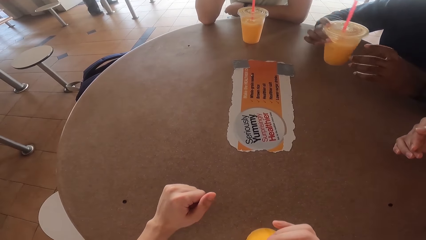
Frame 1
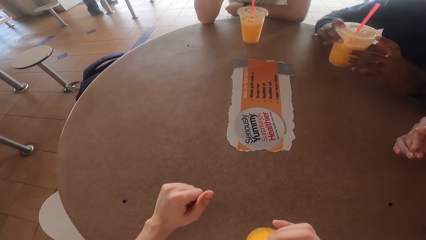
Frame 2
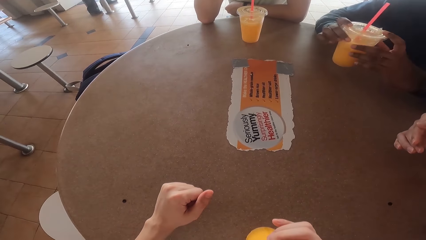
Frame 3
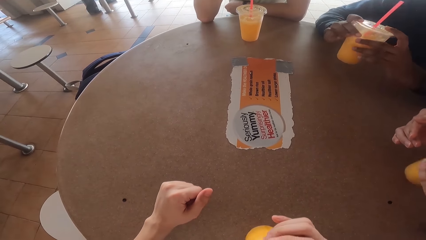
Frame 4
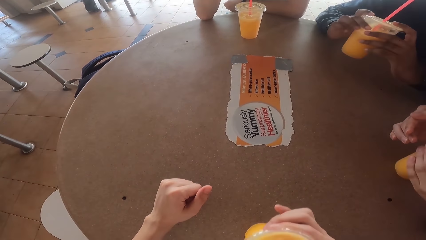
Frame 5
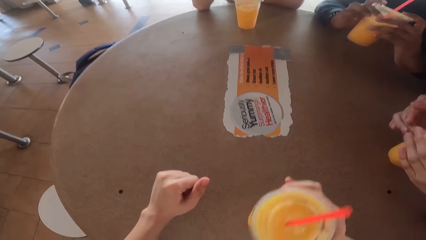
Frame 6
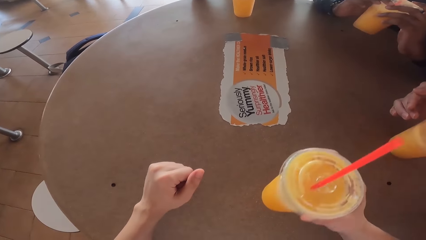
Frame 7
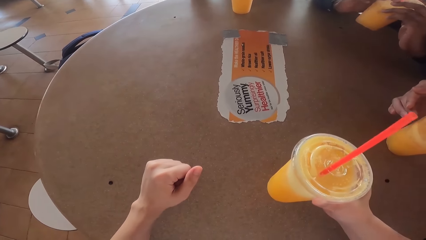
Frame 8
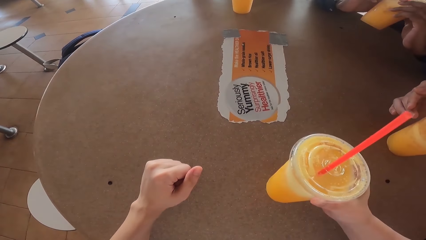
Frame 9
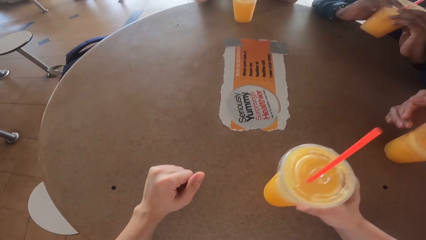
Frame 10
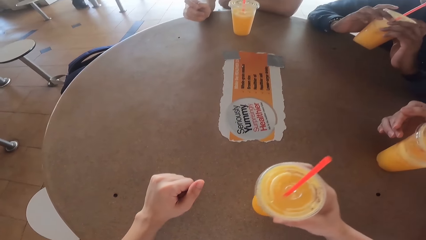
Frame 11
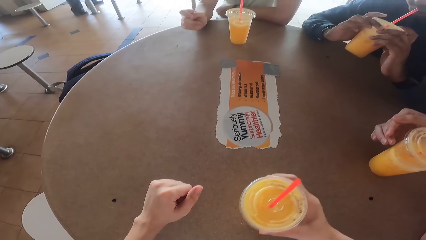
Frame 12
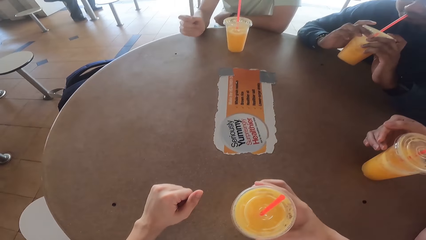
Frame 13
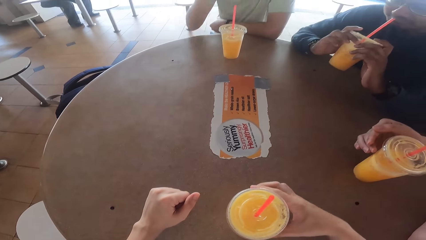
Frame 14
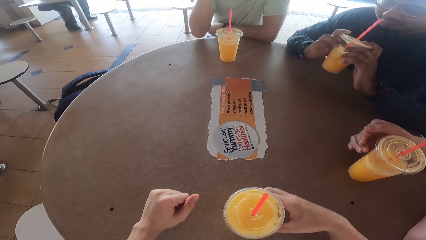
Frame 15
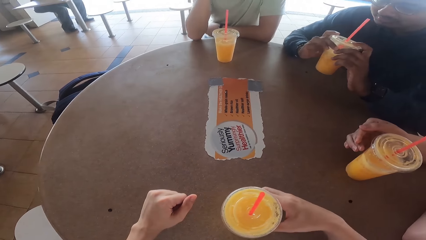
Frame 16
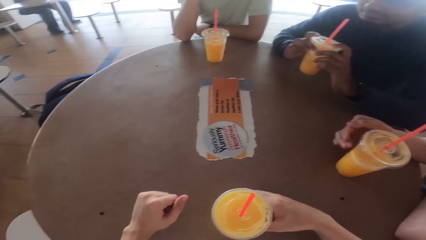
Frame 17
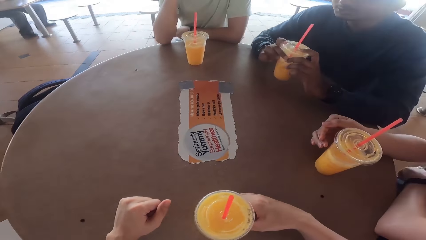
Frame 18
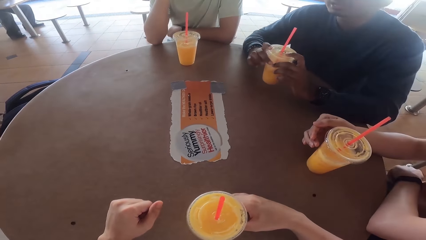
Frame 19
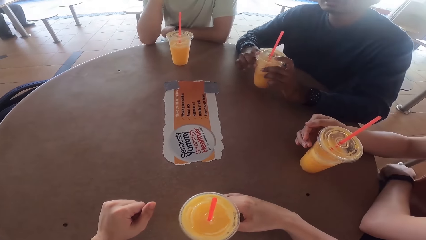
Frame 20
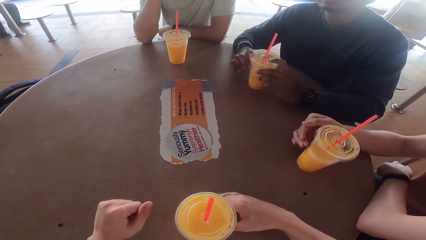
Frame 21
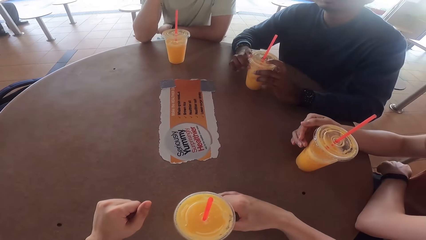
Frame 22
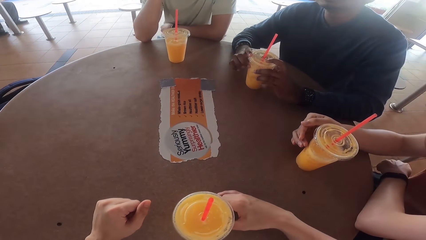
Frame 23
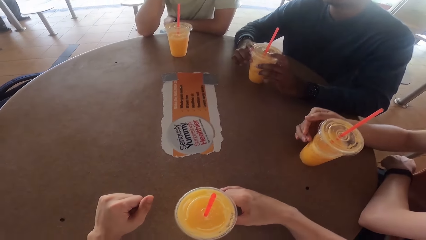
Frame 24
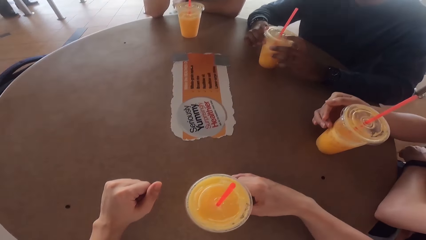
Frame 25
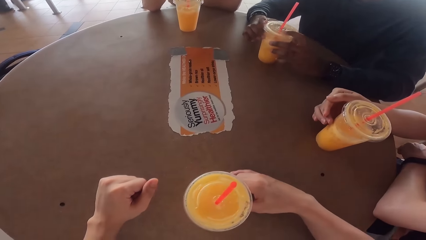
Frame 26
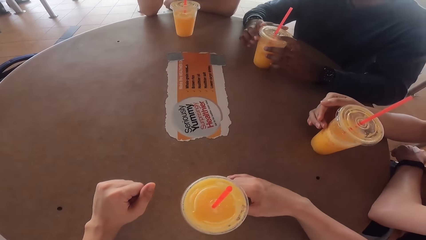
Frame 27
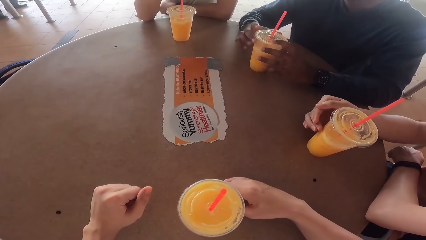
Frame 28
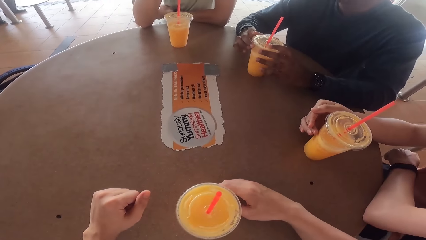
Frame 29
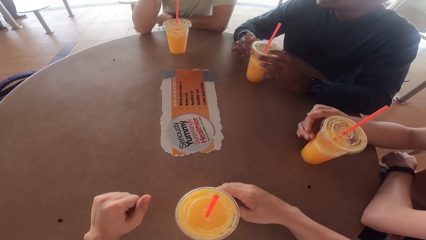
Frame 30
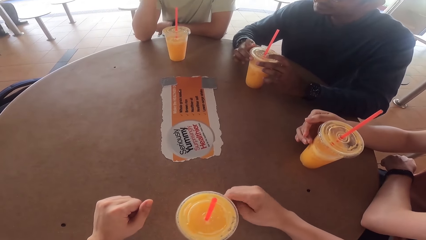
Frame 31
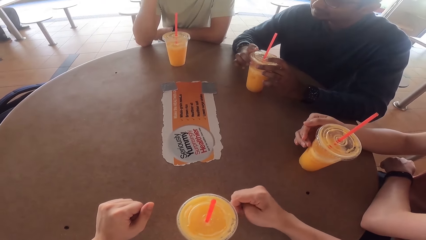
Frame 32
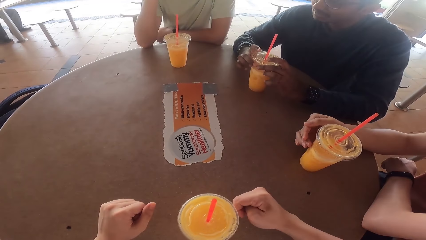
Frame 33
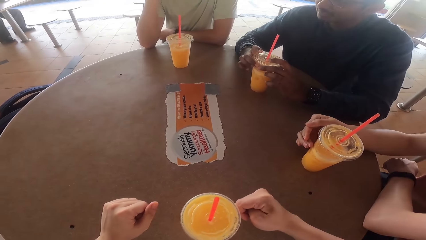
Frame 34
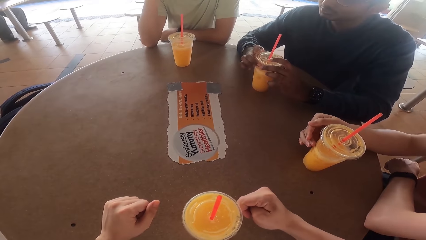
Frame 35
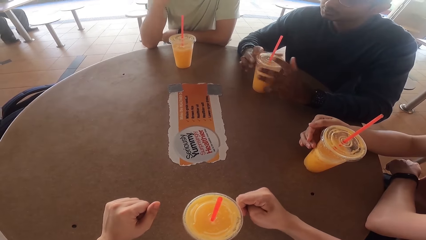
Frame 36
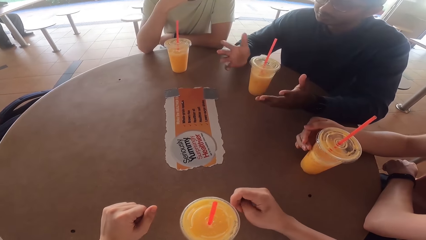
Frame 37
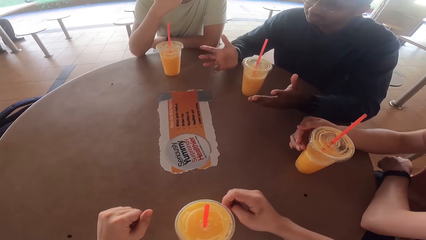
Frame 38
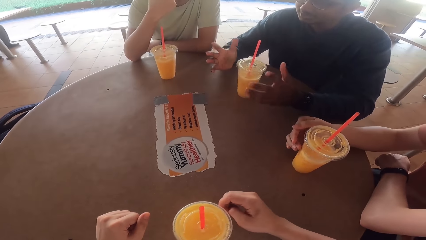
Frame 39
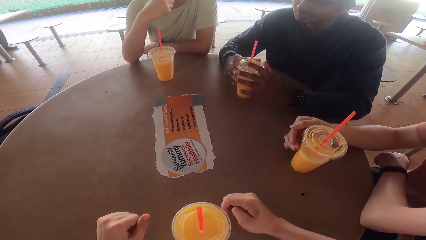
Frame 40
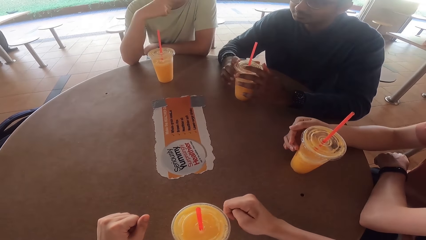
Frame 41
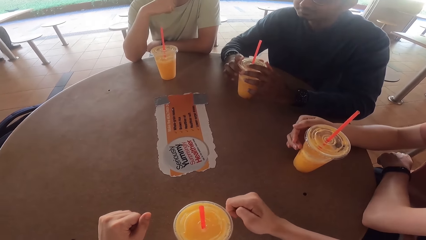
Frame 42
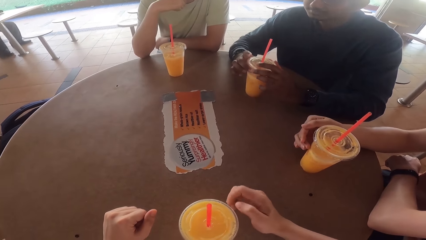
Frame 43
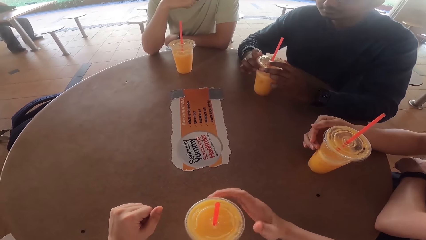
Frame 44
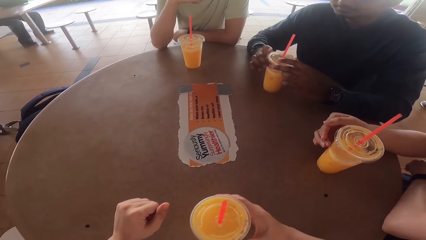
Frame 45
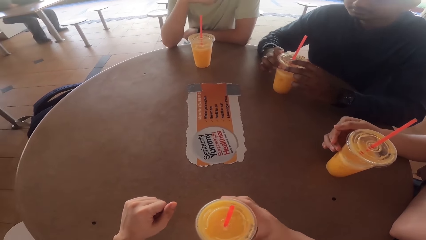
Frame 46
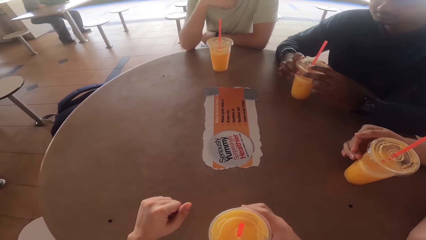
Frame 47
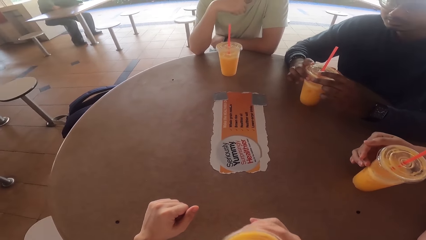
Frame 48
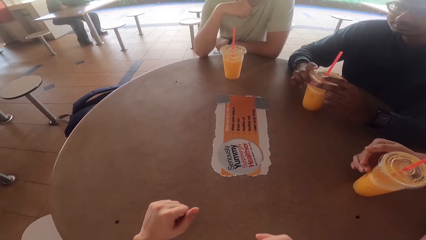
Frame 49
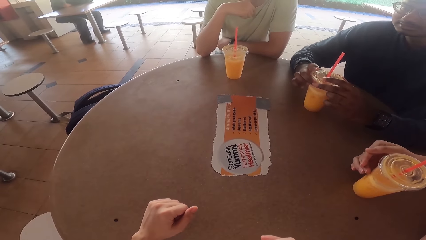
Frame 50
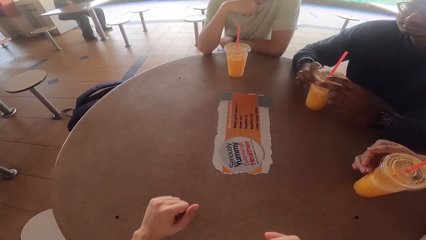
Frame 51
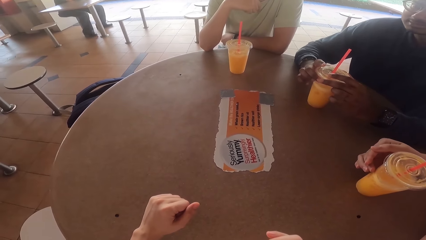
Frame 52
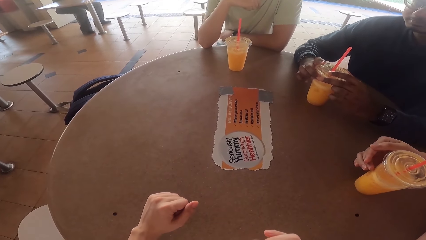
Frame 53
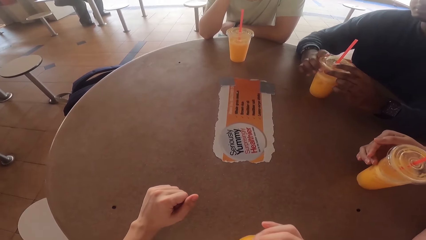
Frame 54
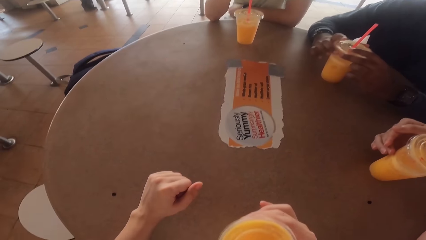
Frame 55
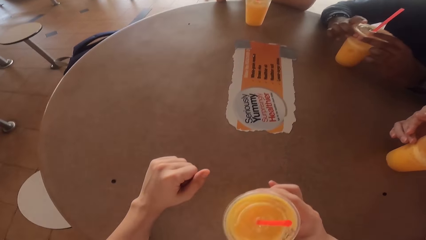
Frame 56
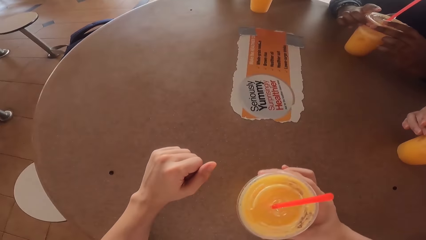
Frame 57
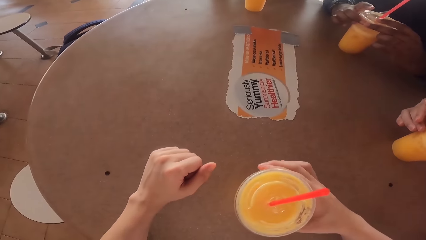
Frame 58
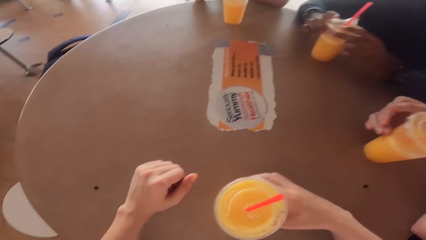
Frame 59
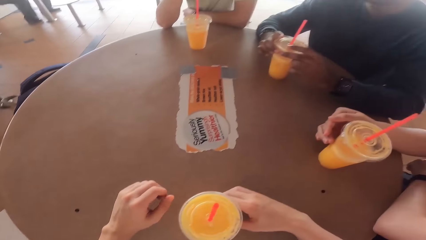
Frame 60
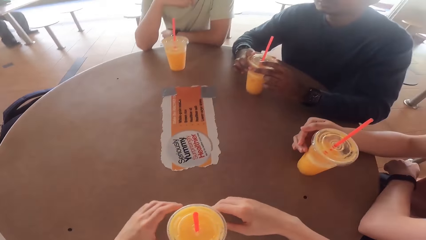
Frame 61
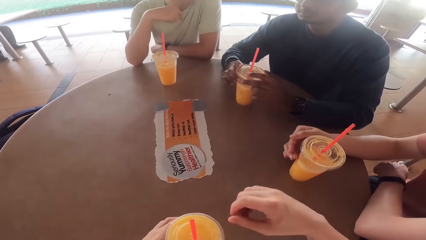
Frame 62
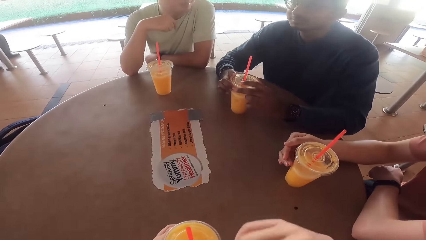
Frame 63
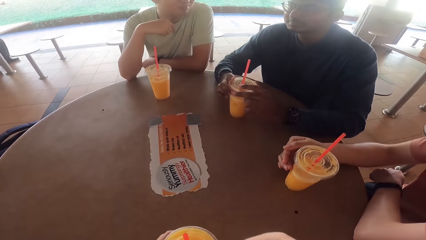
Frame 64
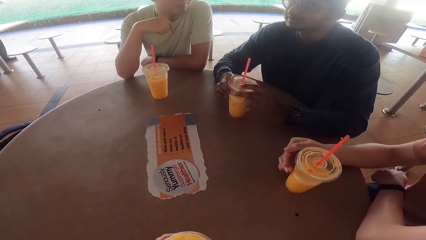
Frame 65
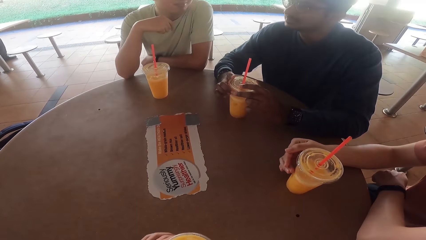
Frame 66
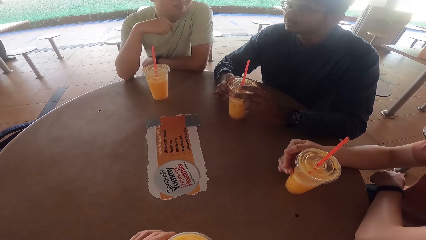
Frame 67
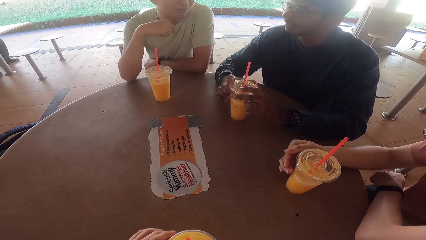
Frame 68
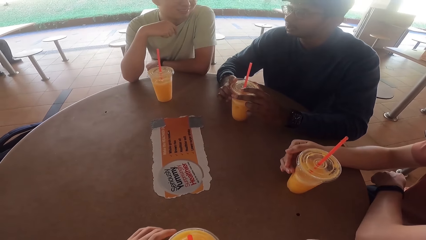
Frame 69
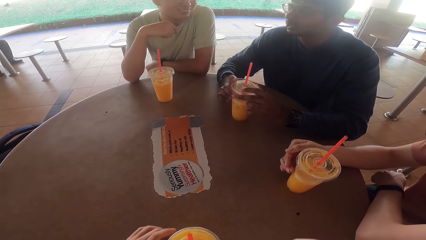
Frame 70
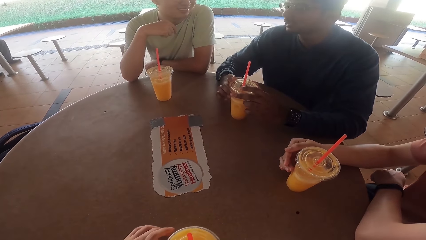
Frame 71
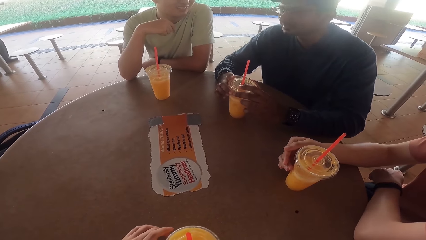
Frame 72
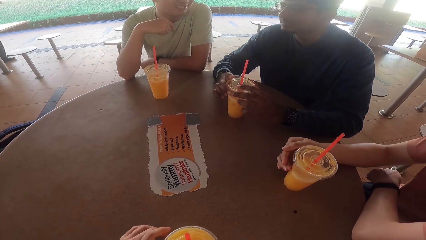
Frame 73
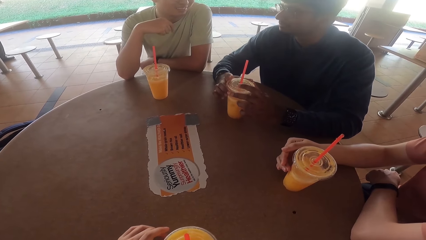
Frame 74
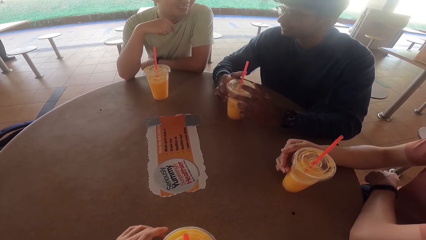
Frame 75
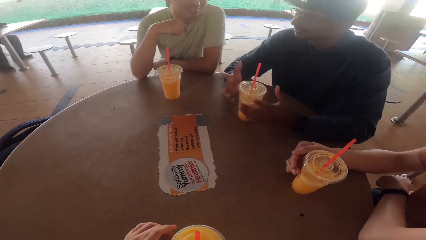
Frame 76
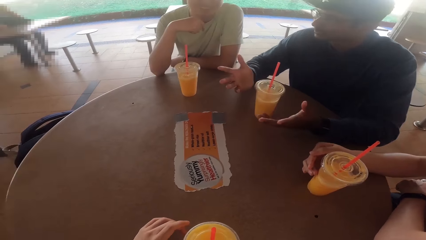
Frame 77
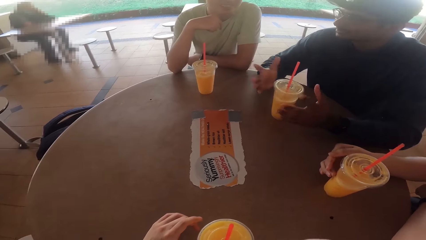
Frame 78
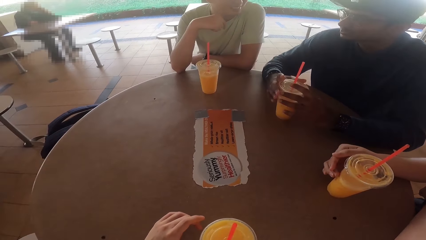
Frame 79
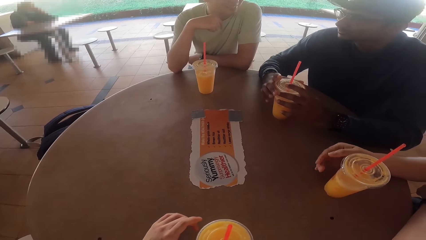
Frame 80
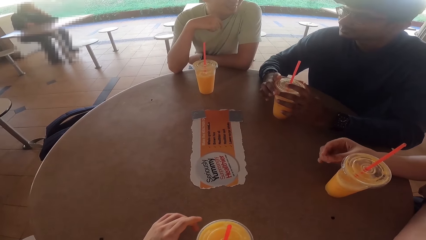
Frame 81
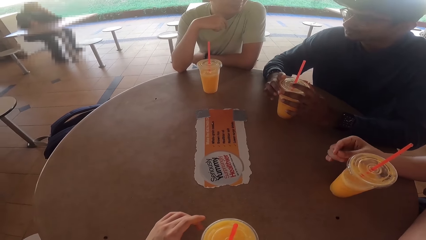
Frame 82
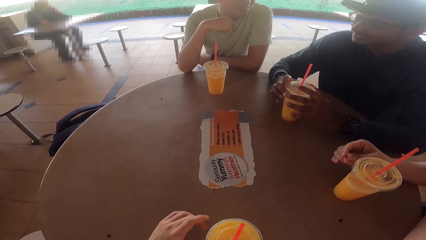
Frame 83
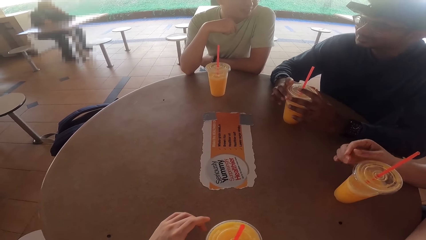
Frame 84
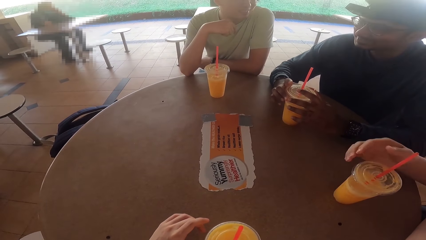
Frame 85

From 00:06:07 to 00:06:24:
A person sips a drink from his cup. The person talks to the camera wearer and others. The camera wearer sips a drink from his cup. The person is talking.
